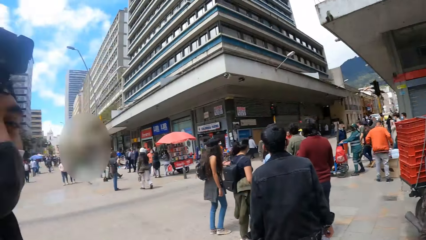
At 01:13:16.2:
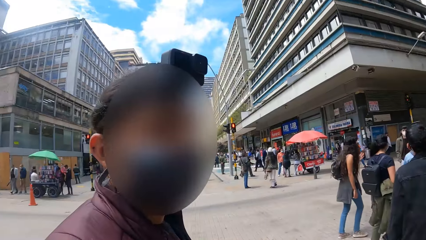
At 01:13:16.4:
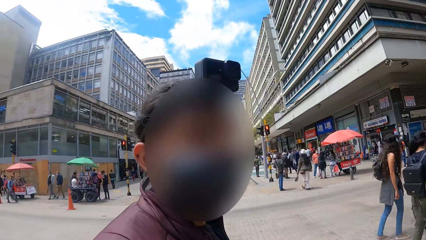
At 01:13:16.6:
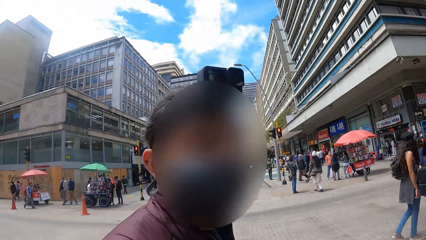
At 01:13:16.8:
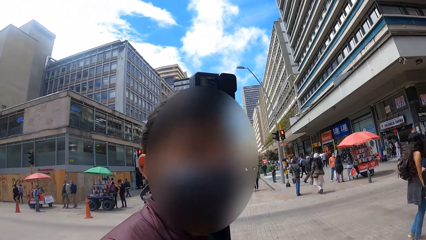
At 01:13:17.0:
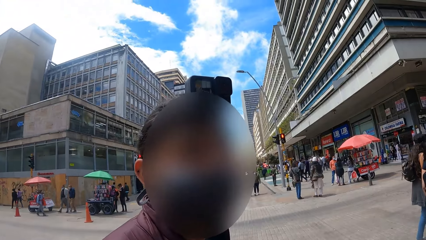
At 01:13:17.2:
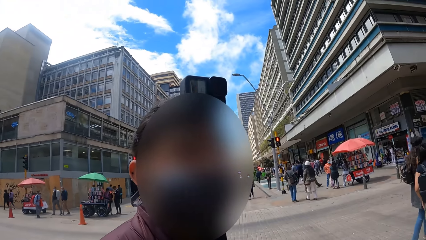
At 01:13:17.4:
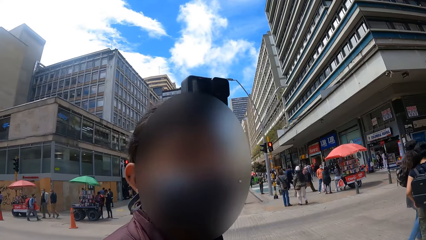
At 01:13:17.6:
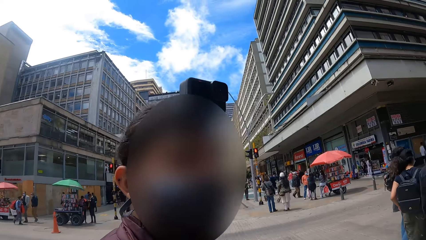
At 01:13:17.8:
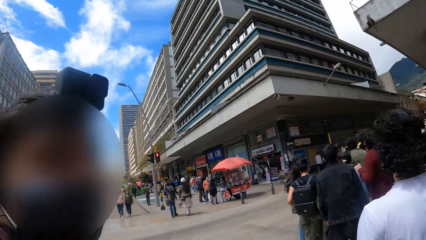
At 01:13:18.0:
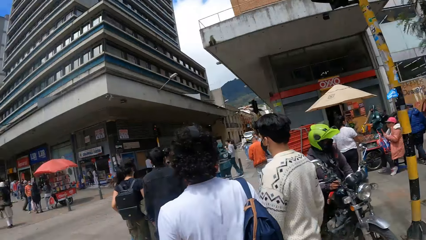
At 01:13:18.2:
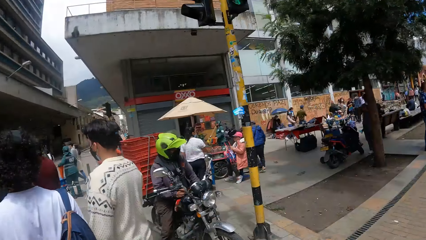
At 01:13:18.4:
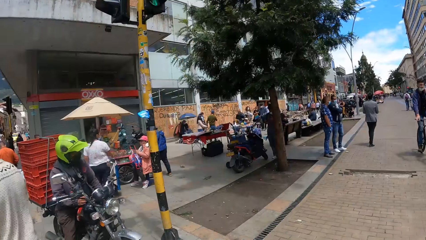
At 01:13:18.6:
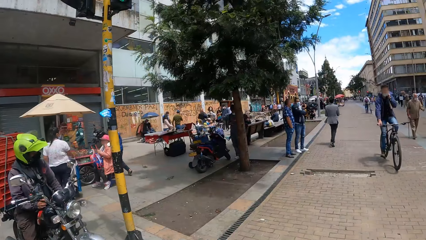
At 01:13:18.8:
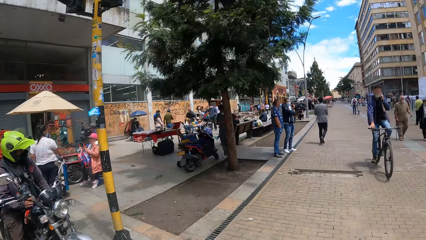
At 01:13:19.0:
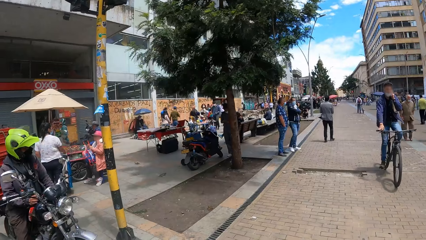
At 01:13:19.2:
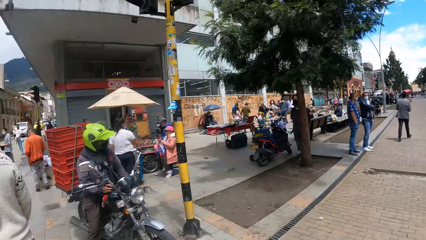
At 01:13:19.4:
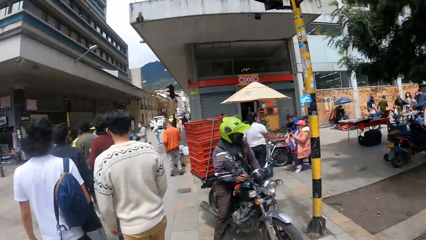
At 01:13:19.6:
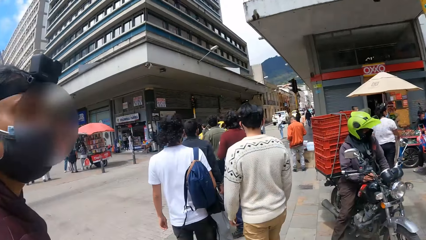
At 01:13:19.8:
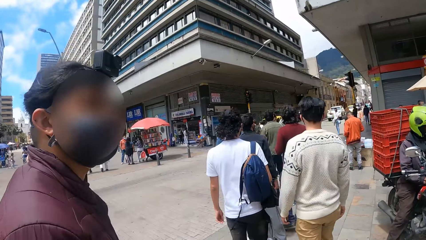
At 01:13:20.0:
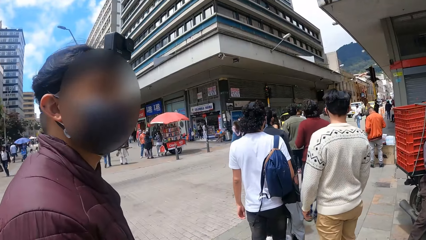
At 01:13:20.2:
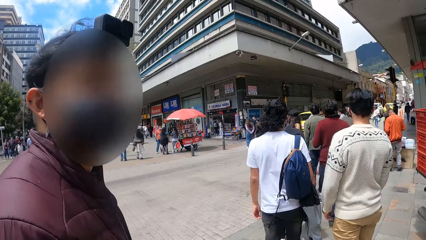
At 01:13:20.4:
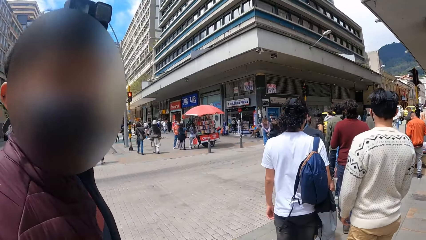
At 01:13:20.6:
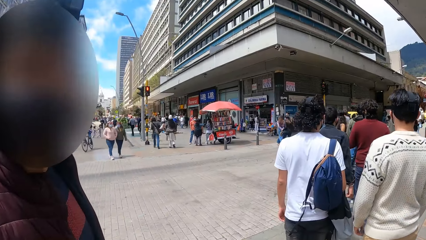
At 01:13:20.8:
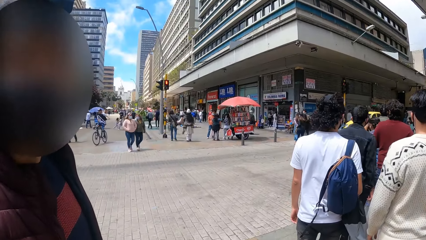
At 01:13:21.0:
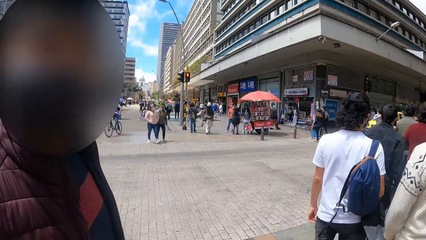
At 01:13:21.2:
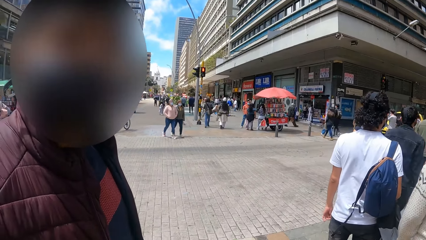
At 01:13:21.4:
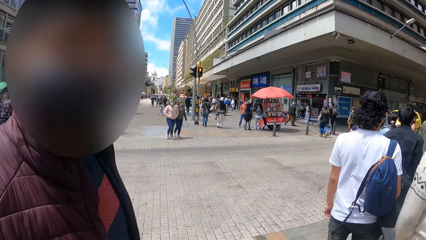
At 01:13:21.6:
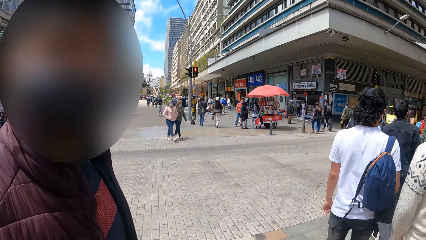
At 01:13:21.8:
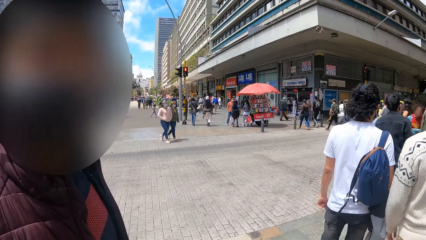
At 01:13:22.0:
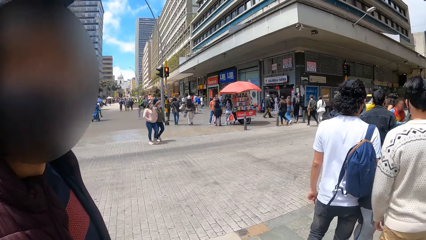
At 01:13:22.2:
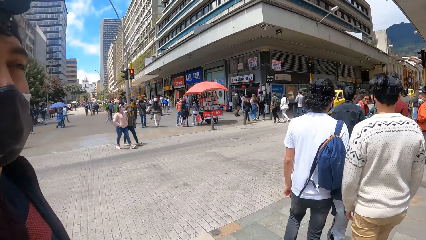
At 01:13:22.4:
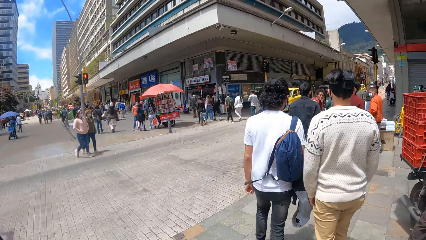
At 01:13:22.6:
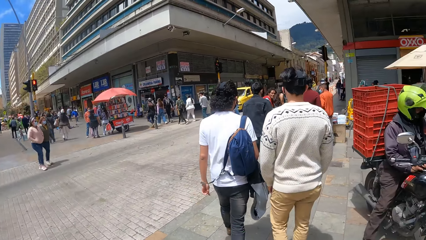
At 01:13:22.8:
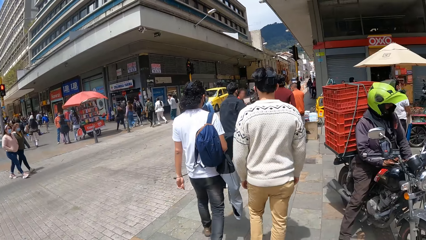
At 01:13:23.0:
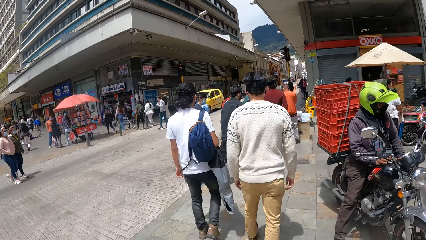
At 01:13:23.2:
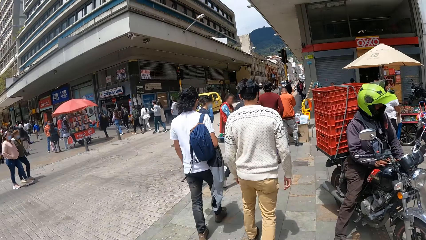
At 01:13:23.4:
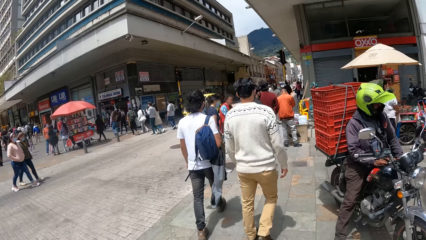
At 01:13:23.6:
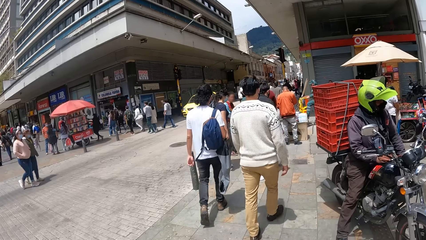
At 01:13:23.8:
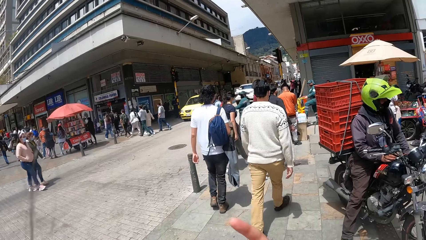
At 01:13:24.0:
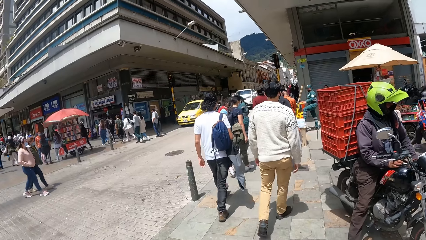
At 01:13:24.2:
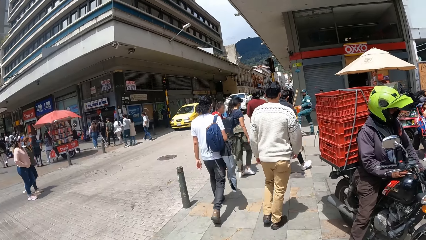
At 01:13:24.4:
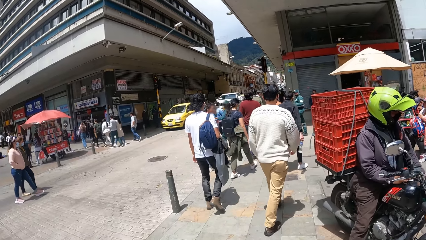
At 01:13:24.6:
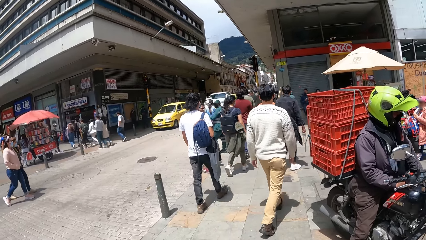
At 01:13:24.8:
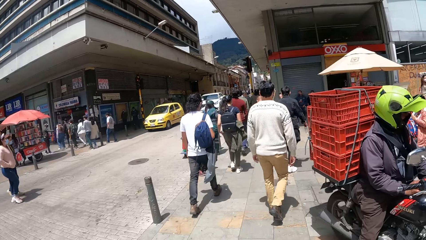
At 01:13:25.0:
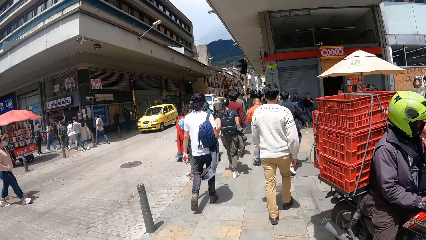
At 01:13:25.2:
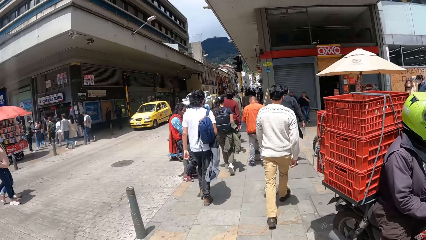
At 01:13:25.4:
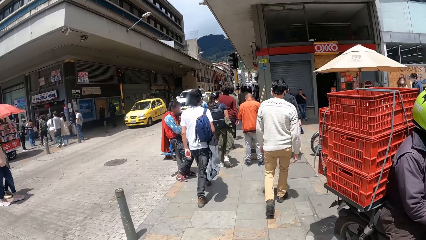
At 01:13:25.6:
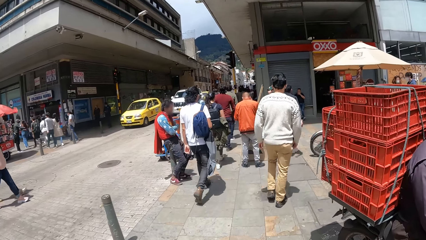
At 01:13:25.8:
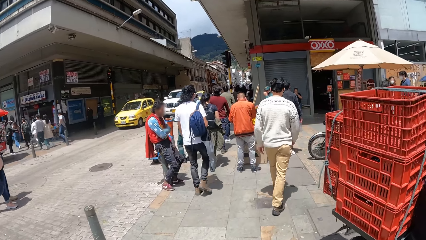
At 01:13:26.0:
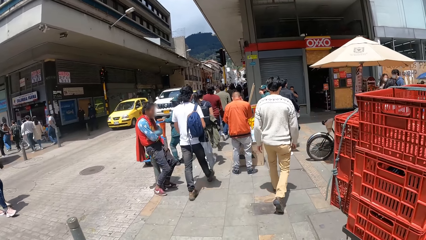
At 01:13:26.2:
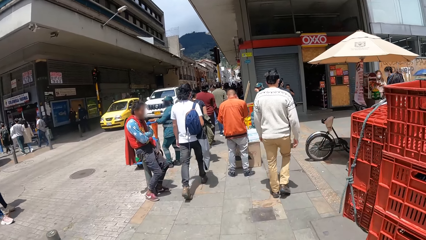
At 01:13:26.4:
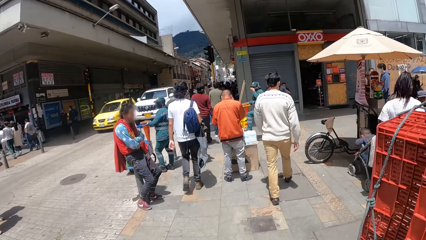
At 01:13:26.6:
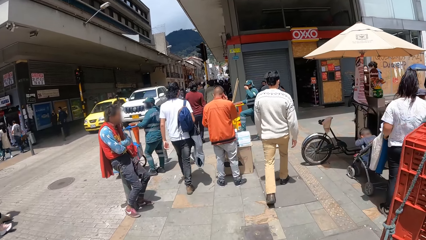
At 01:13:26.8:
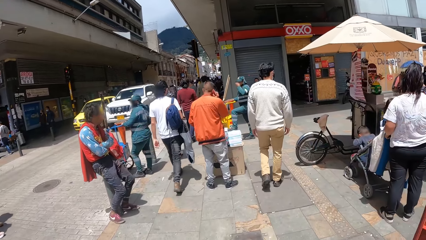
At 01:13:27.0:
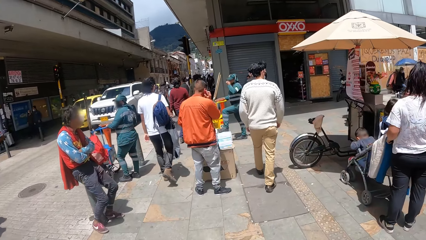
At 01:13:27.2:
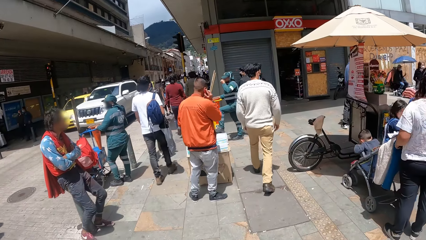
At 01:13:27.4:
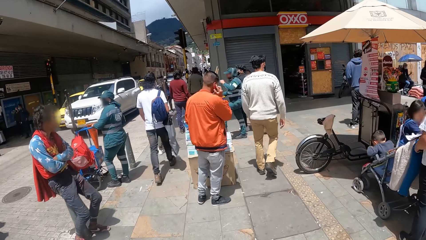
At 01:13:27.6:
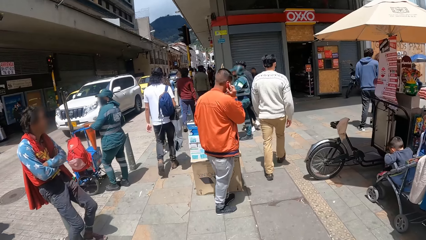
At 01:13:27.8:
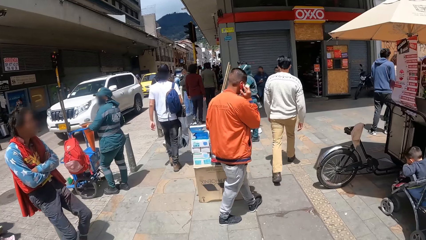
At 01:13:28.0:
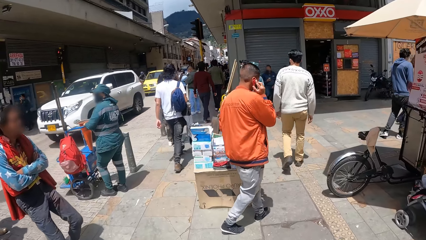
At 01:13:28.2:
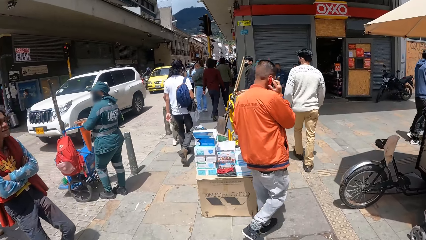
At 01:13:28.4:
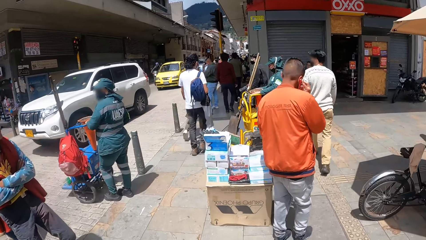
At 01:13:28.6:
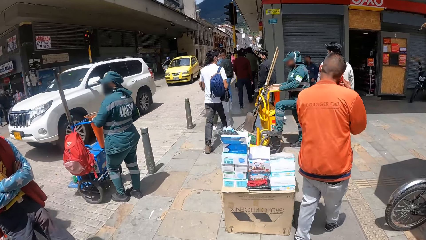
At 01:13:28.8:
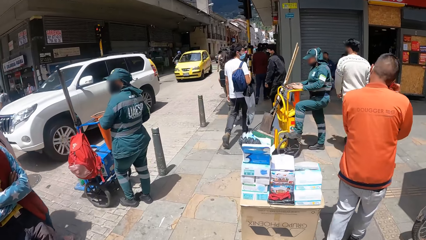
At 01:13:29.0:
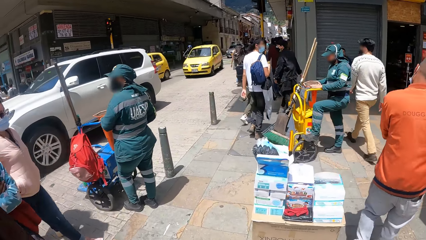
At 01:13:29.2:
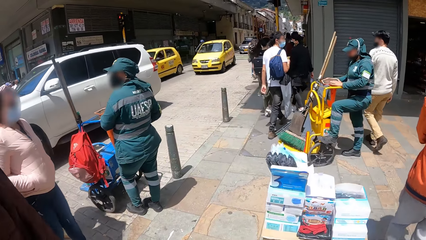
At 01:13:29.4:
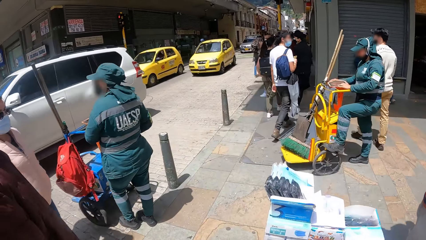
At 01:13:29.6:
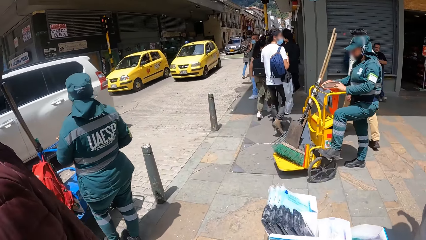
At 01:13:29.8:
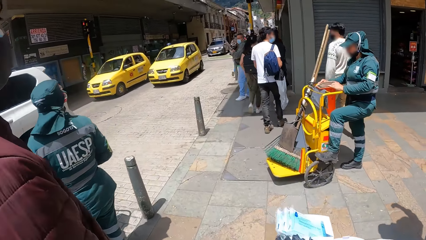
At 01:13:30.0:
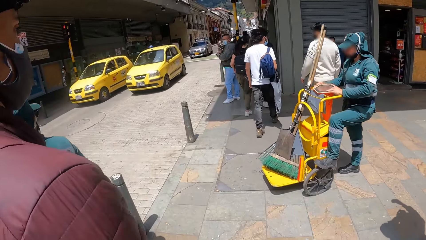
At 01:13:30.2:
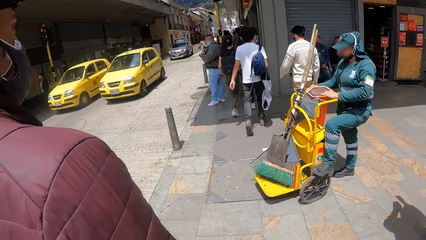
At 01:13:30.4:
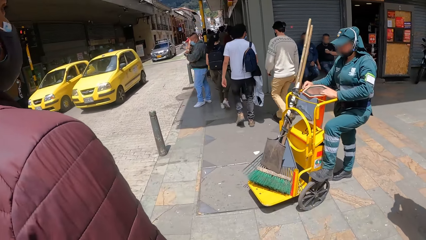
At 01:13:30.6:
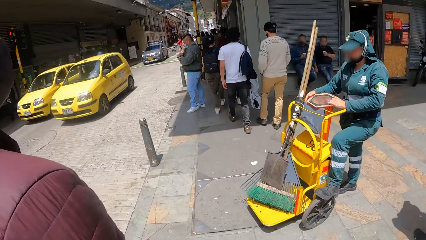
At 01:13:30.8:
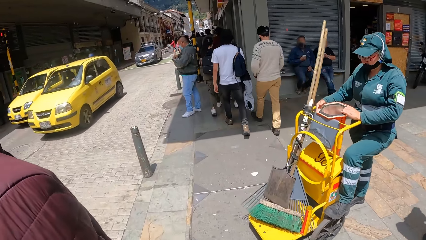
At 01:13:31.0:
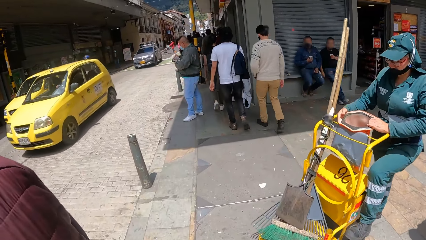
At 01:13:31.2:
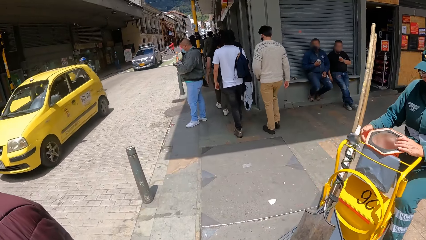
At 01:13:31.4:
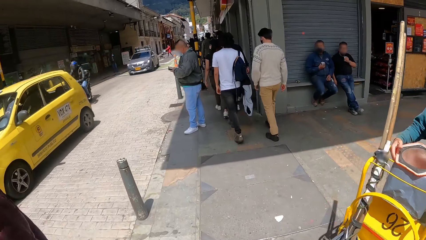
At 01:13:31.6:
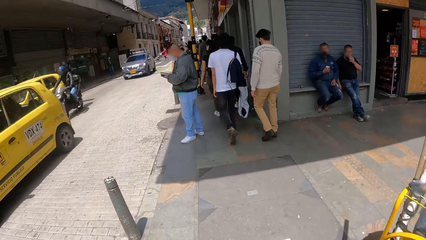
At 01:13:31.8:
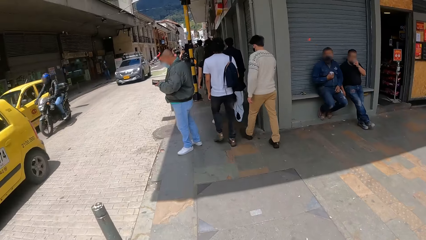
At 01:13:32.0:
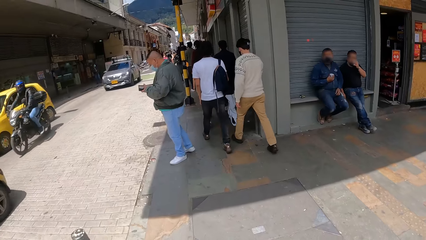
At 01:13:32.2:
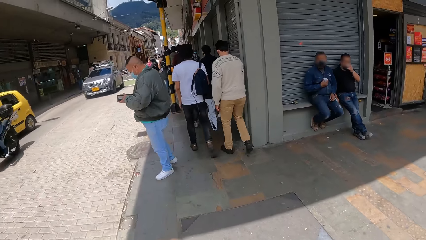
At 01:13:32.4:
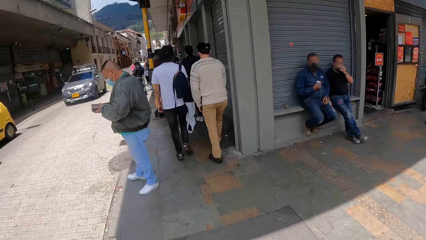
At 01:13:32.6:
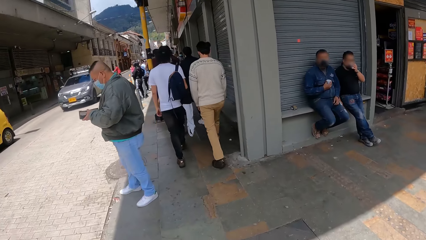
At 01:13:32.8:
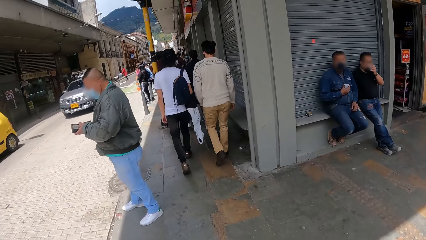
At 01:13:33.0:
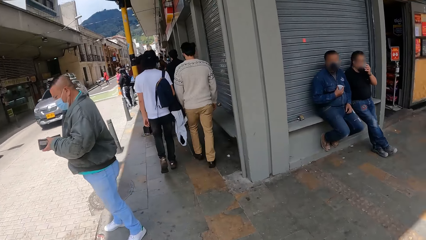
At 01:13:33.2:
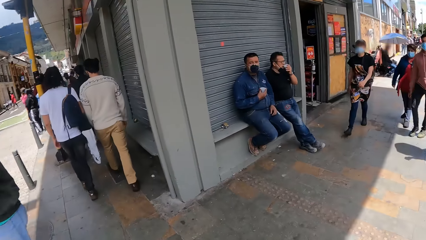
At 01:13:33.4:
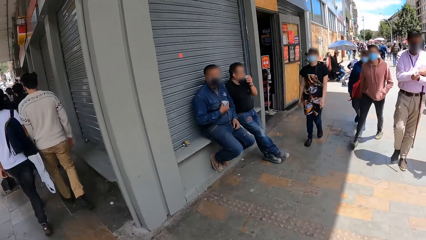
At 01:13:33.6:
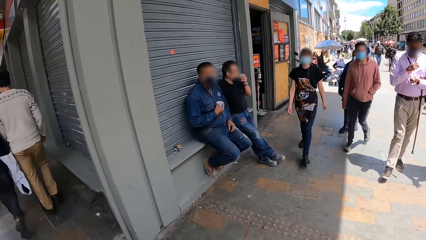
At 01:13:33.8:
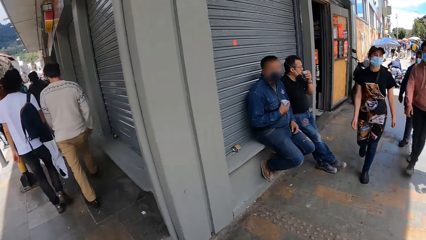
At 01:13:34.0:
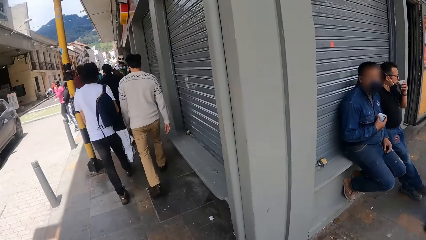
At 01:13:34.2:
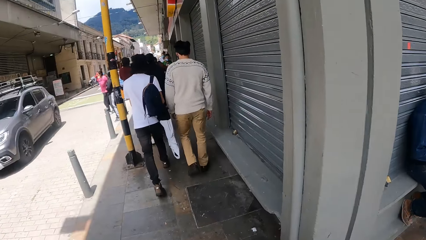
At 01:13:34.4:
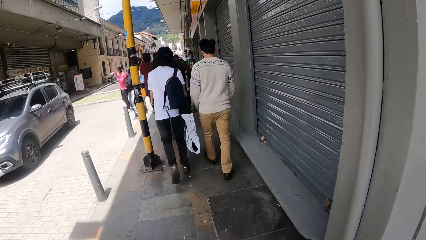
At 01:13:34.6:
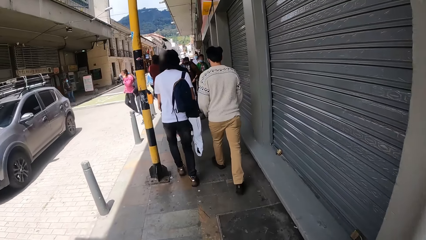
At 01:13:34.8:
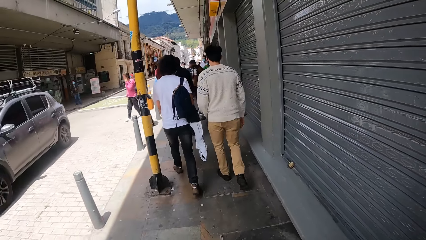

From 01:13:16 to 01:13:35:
The camera wearer looks at a man. They look around. They look at the man. A person walks. Another person walks. The camera wearer walks on a sidewalk. The man walks on the sidewalk. The camera wearer looks around.
